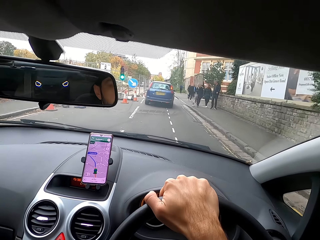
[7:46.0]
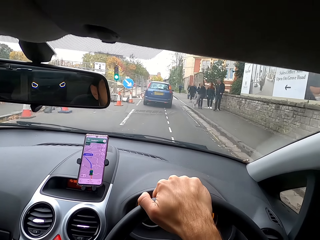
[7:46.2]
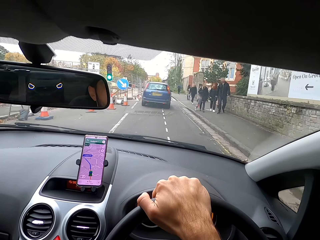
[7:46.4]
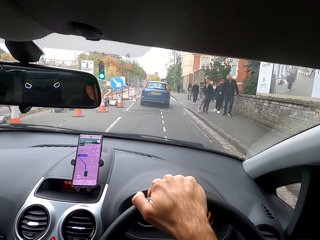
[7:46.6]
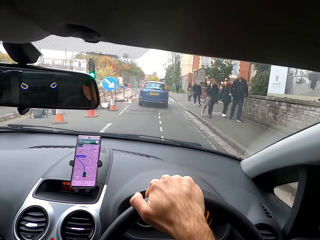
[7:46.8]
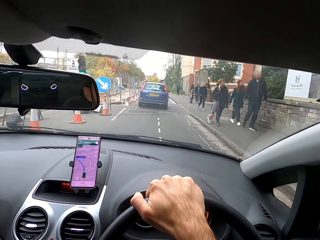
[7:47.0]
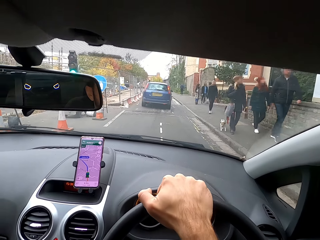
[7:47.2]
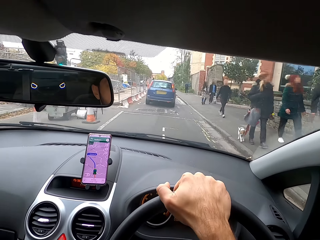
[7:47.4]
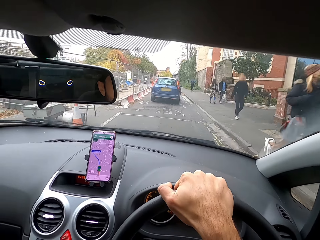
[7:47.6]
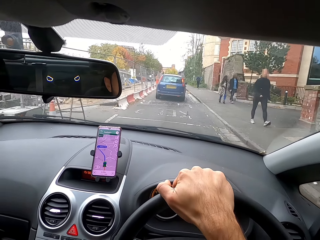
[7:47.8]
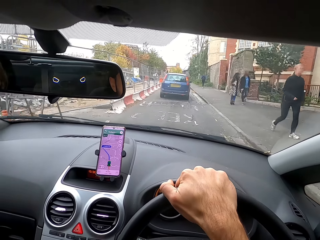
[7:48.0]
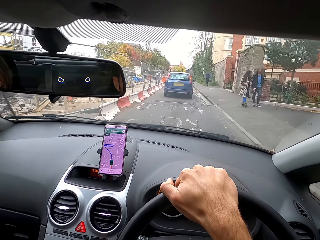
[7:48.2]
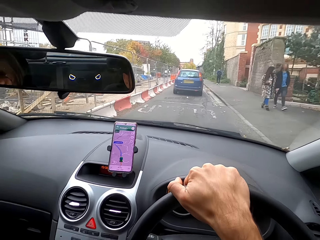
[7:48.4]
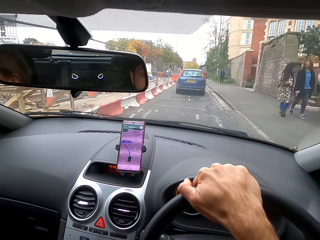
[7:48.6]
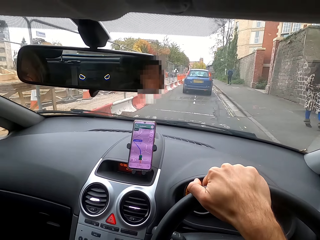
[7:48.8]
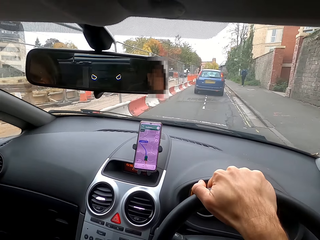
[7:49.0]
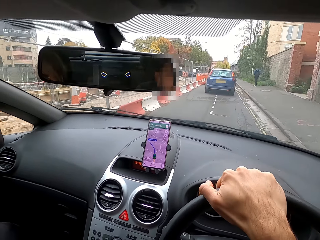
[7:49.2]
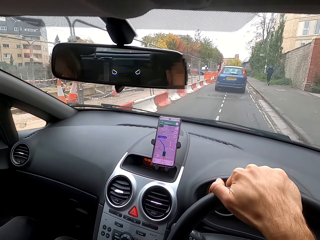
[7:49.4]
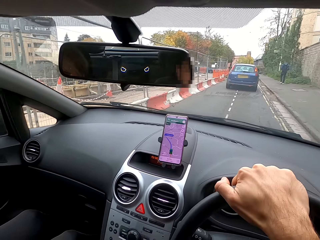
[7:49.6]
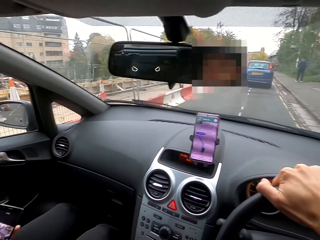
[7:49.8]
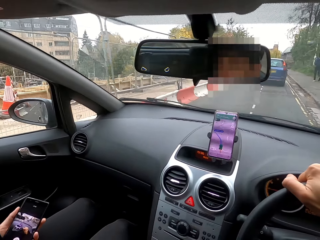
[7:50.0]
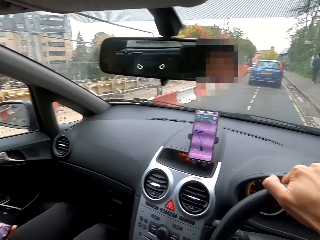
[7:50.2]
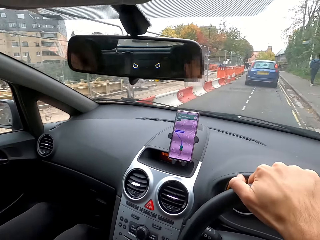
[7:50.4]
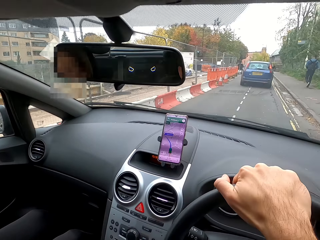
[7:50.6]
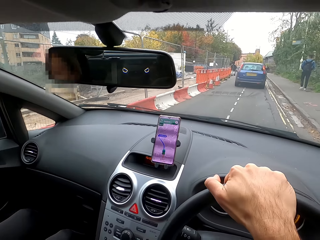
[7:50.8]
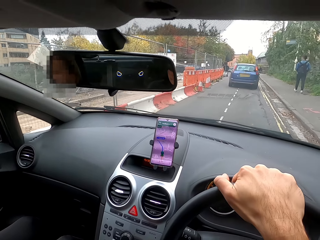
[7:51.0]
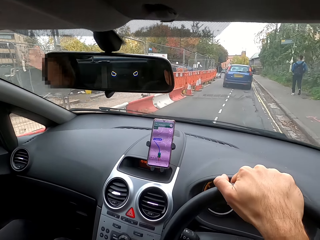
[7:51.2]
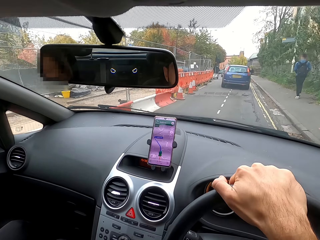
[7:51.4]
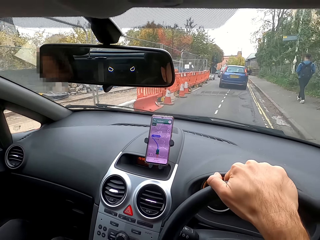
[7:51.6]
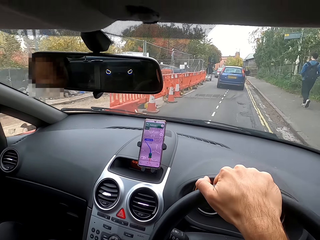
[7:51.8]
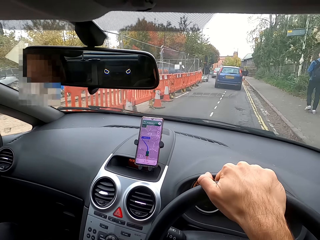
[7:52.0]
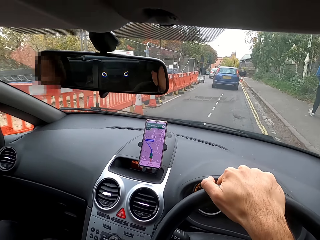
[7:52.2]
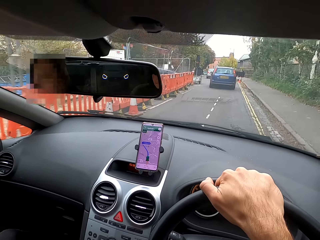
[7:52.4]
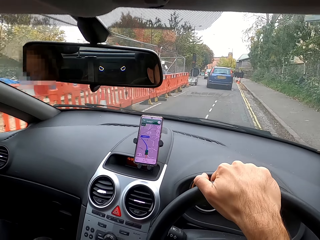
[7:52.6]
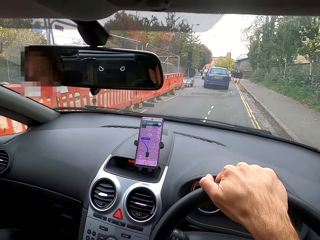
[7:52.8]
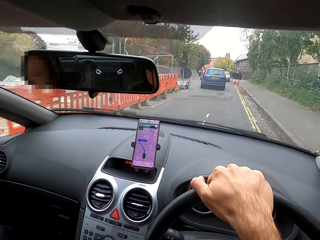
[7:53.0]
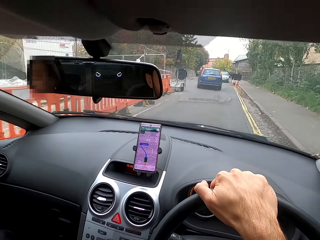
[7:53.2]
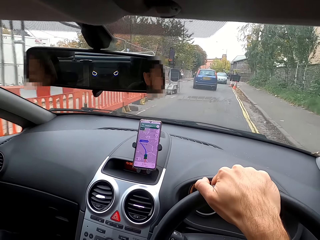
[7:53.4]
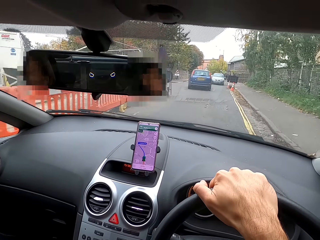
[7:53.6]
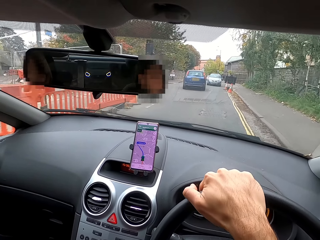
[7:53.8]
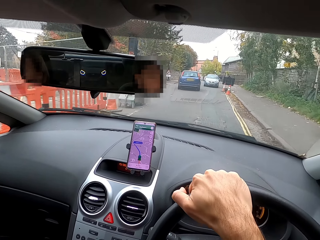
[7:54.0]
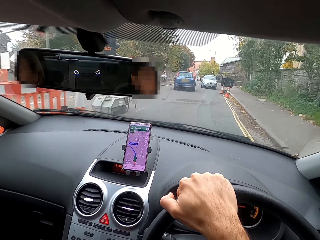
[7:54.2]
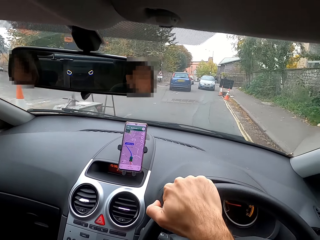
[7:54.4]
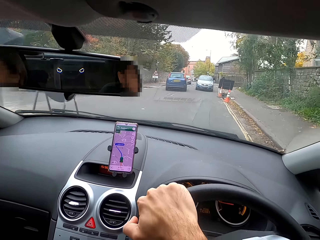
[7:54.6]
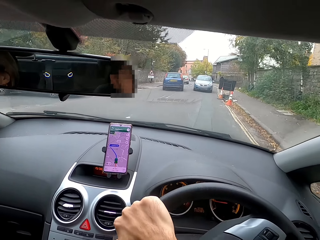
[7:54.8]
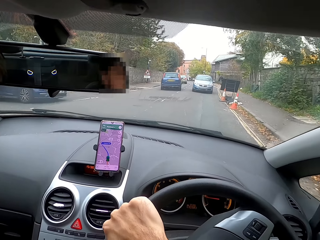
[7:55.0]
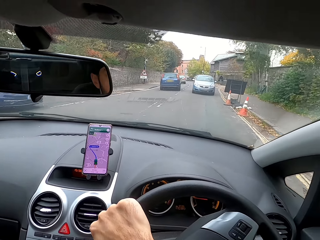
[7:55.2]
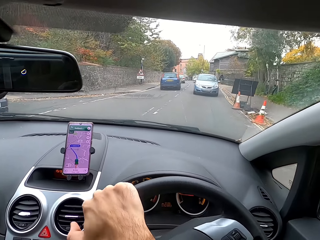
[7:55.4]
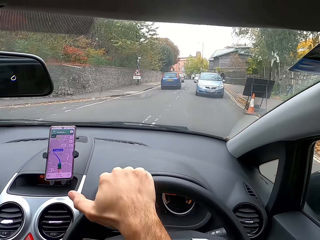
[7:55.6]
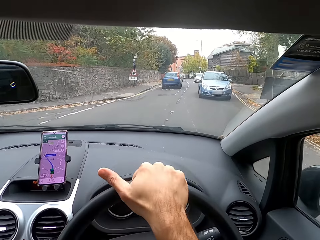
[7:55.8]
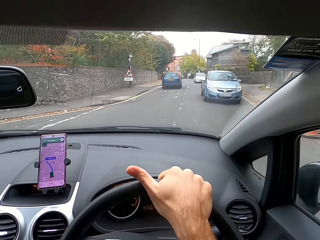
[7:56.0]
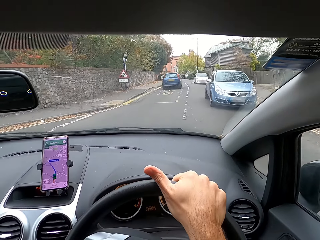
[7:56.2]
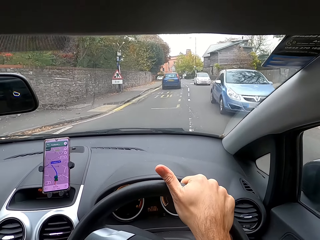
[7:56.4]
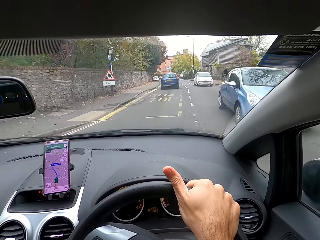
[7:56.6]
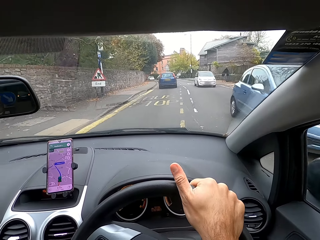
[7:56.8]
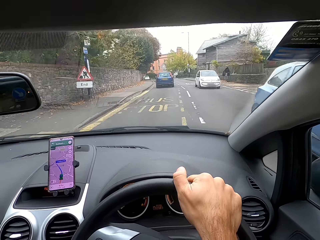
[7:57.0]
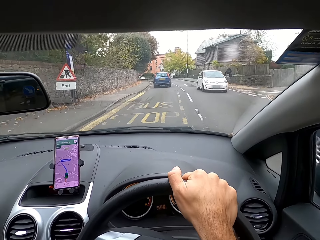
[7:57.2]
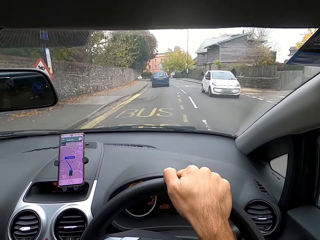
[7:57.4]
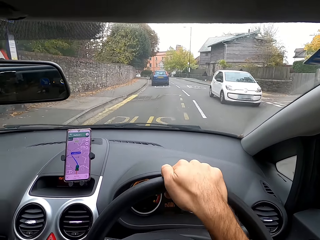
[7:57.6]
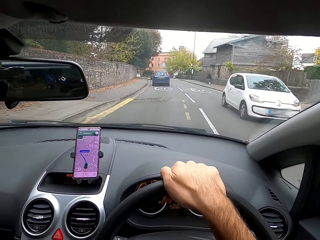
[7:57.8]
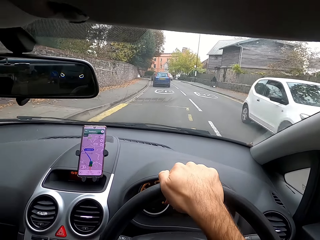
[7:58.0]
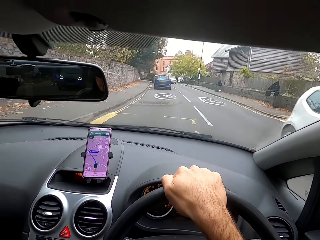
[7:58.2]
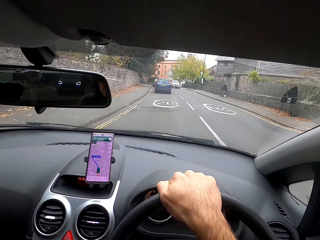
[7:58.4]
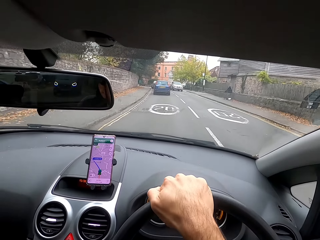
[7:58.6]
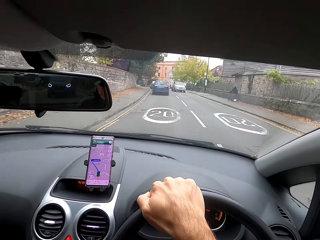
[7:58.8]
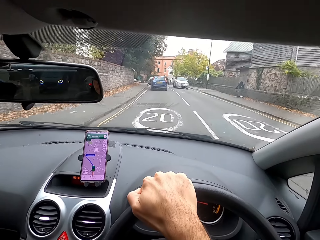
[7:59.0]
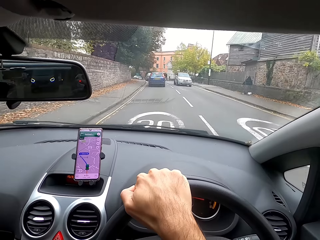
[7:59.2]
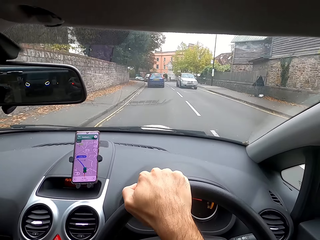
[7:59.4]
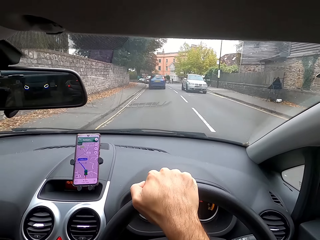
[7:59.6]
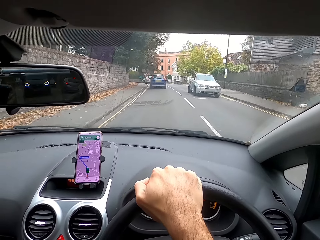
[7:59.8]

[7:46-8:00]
The camera wearer moves the steering wheel with his right hand. He moves the steering wheel with his right hand again.

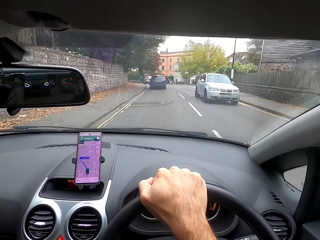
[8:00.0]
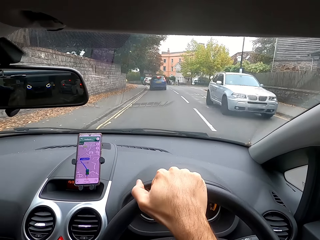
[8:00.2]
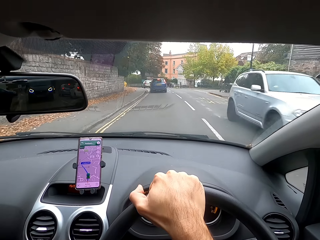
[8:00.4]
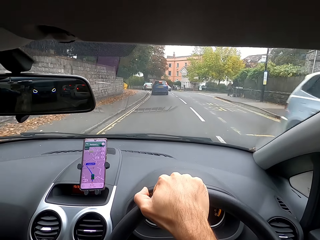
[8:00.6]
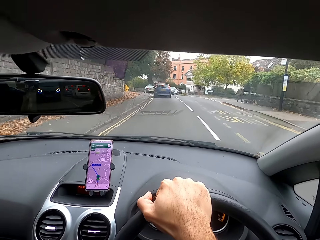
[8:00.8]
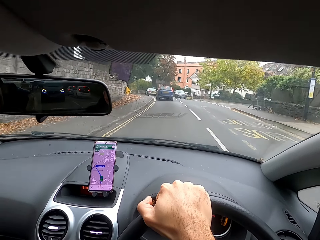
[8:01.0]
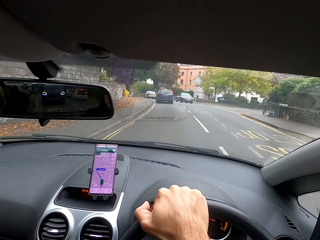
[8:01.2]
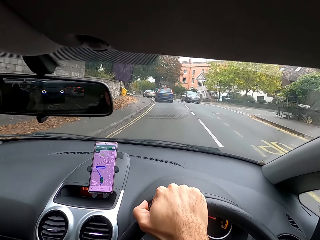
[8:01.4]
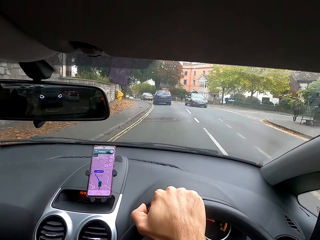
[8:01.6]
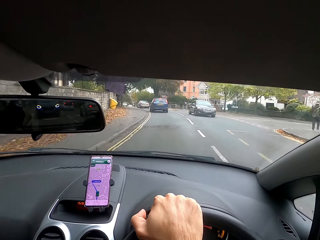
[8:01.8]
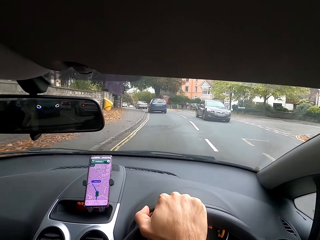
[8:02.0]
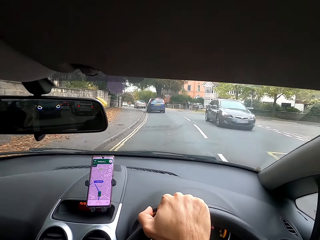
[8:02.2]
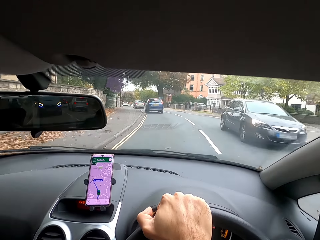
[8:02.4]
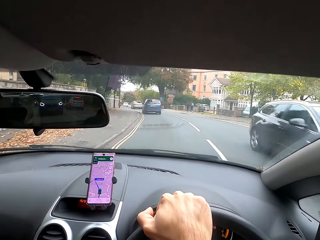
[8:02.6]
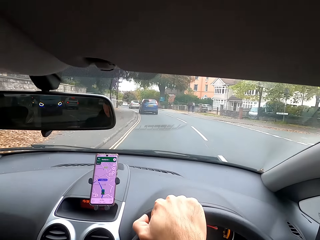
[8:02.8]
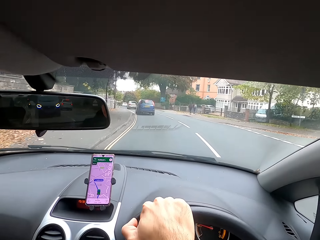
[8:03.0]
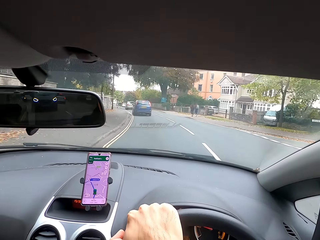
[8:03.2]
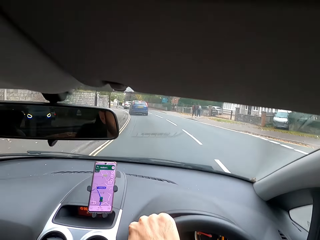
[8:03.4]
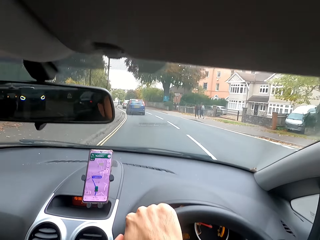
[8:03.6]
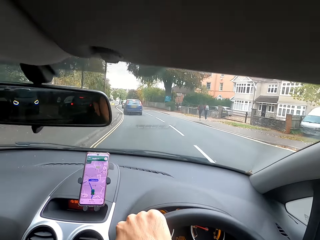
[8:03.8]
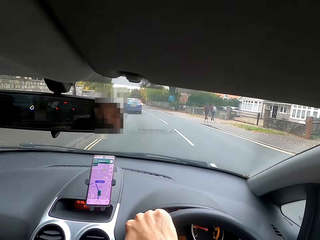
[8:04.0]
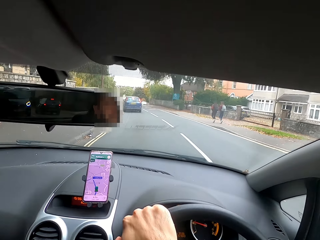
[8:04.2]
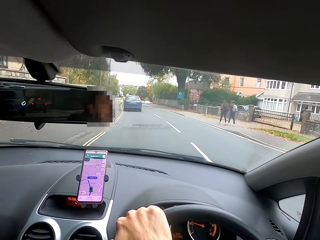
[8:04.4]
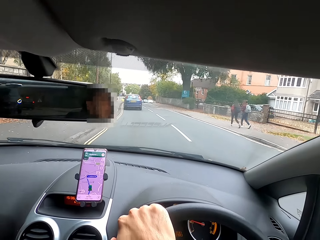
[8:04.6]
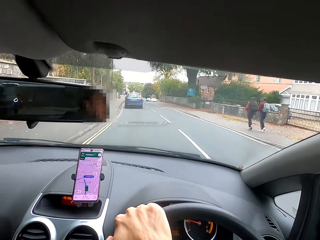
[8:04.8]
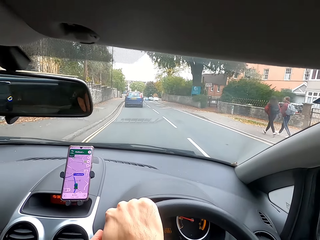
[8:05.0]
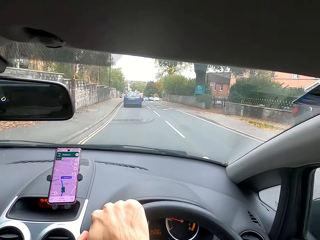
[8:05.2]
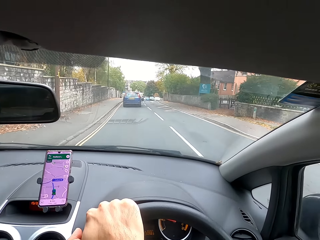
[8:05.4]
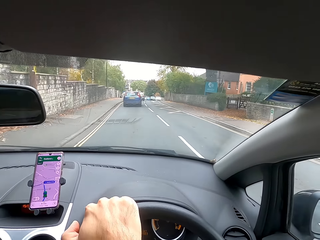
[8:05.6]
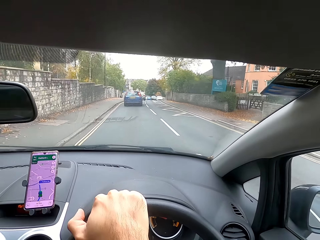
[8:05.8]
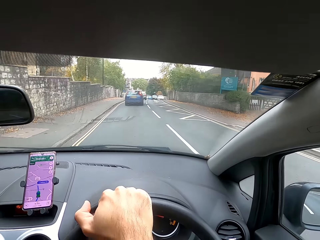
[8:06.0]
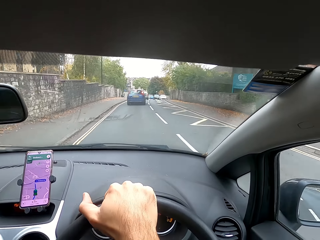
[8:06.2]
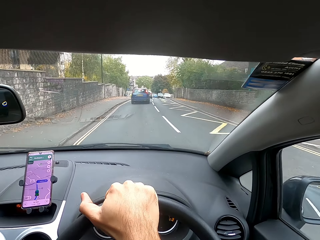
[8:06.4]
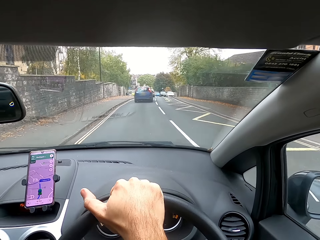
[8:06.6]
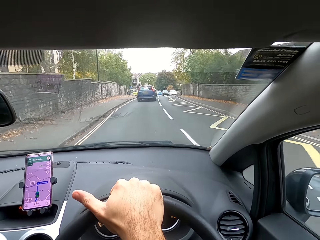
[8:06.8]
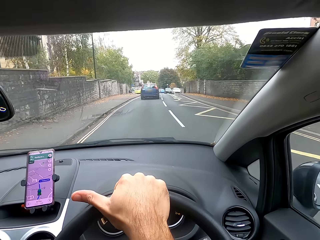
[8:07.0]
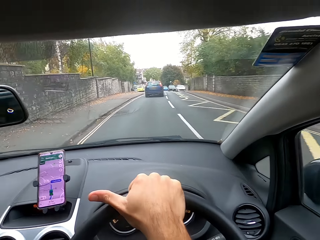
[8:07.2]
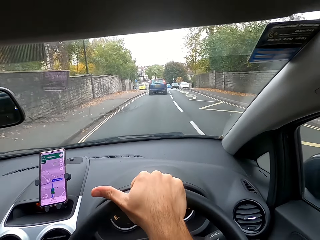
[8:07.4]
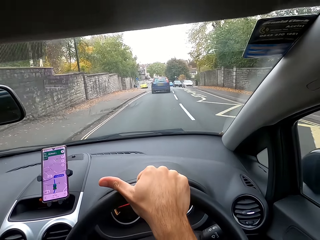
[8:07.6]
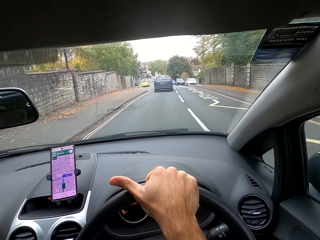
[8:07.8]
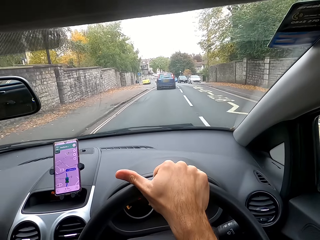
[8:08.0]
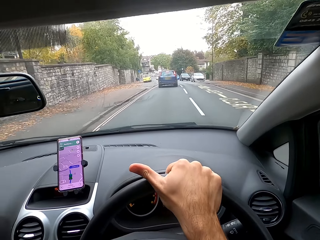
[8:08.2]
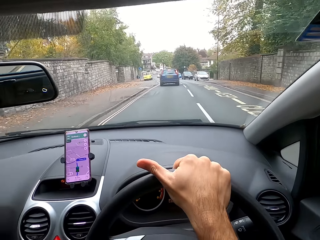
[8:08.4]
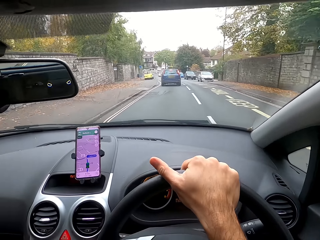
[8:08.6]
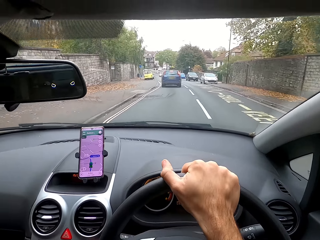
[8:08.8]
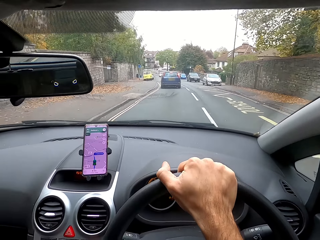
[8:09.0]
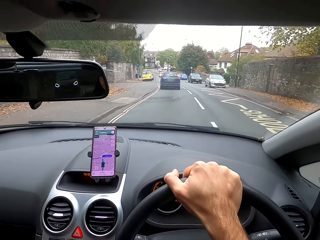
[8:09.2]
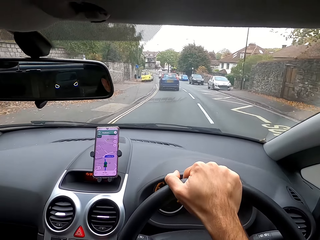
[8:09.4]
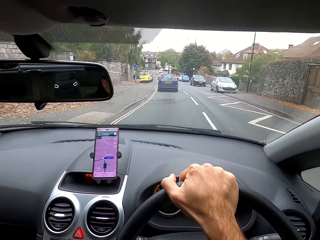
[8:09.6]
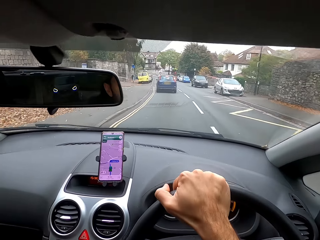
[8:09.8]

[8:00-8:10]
The camera wearer moves the steering wheel with his right hand. He moves the steering wheel with his right hand again.
